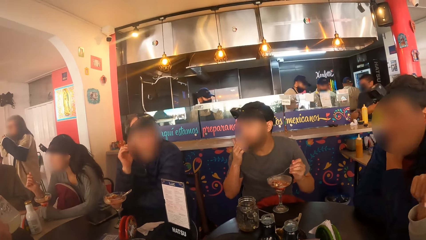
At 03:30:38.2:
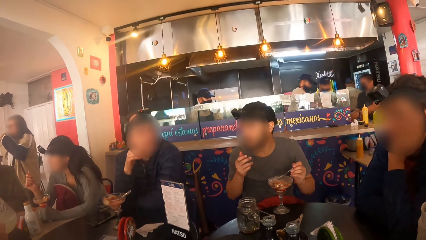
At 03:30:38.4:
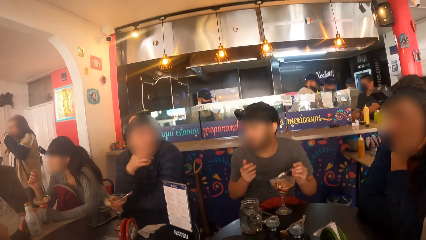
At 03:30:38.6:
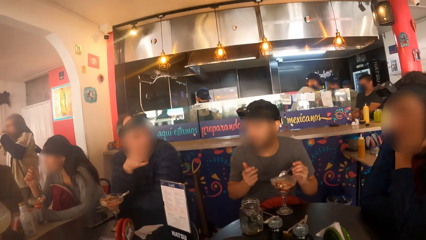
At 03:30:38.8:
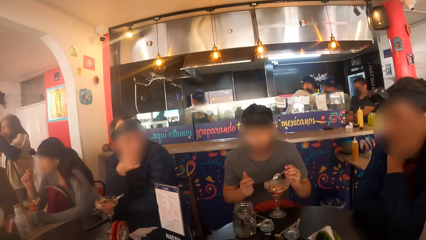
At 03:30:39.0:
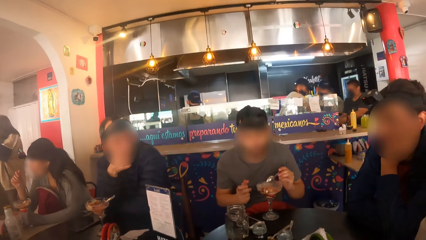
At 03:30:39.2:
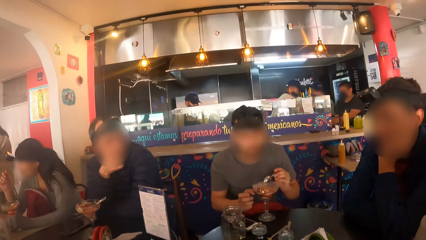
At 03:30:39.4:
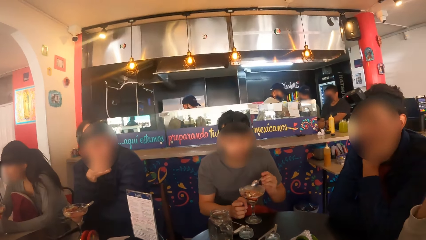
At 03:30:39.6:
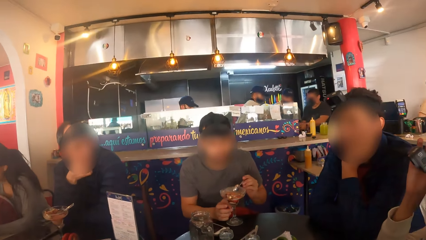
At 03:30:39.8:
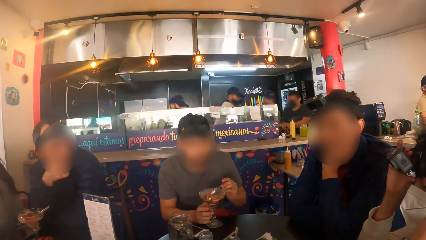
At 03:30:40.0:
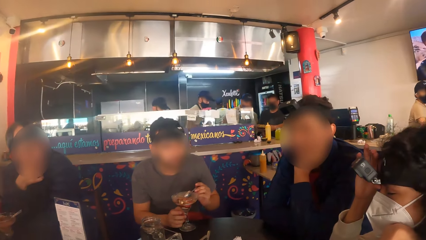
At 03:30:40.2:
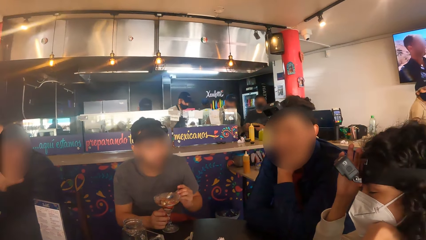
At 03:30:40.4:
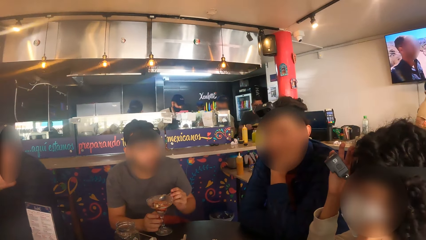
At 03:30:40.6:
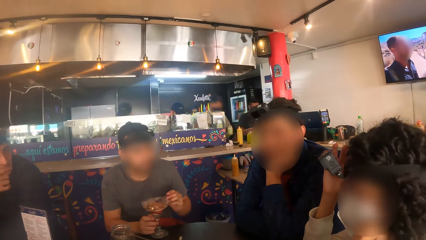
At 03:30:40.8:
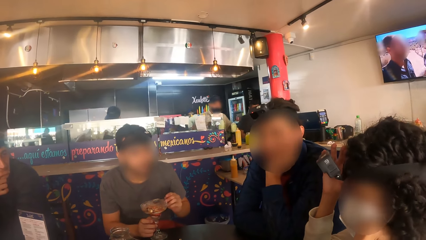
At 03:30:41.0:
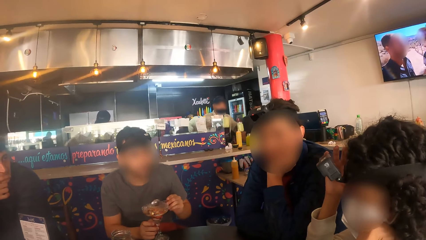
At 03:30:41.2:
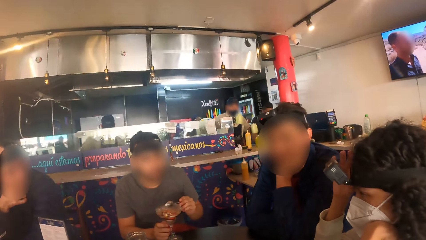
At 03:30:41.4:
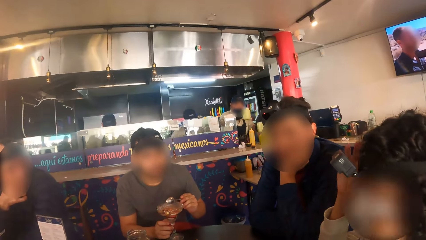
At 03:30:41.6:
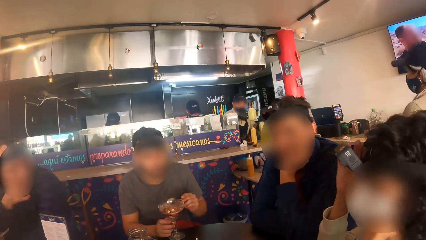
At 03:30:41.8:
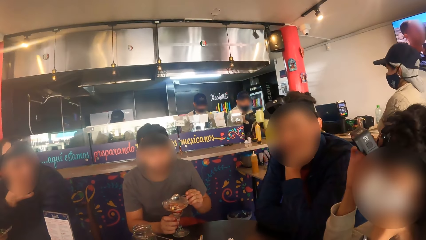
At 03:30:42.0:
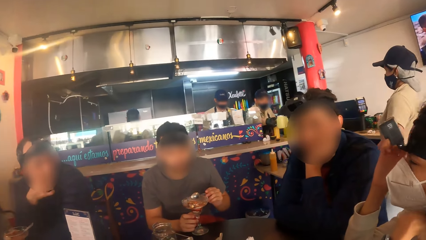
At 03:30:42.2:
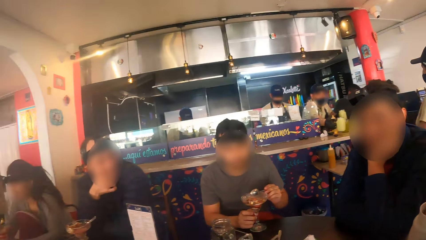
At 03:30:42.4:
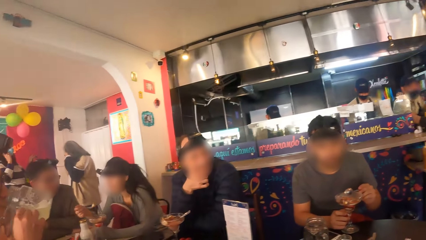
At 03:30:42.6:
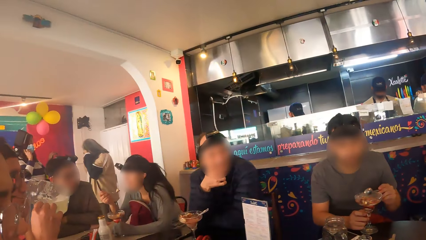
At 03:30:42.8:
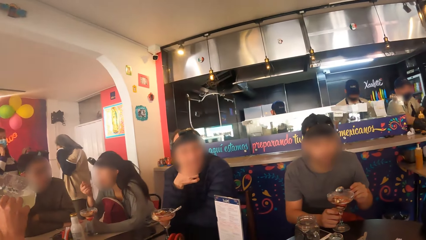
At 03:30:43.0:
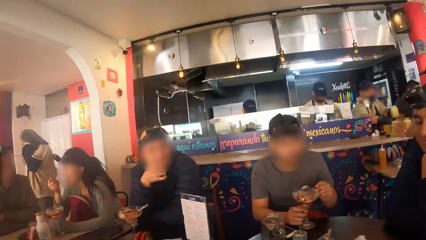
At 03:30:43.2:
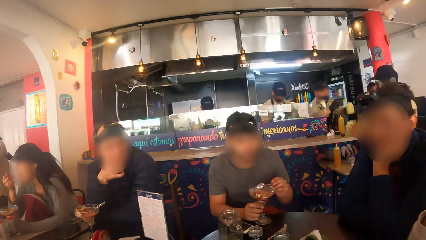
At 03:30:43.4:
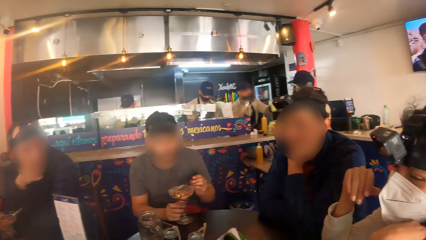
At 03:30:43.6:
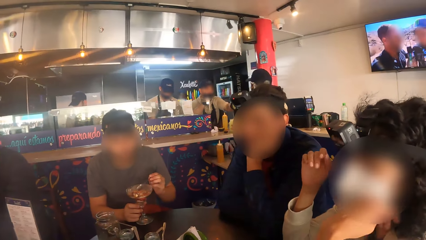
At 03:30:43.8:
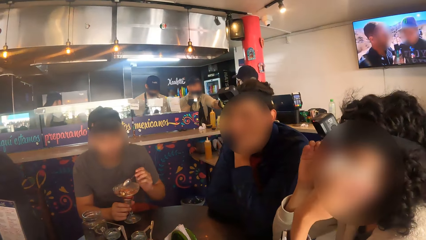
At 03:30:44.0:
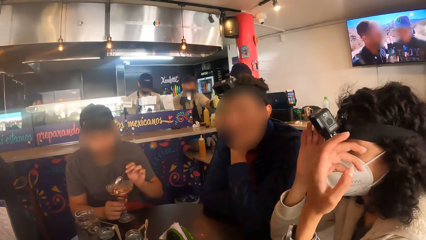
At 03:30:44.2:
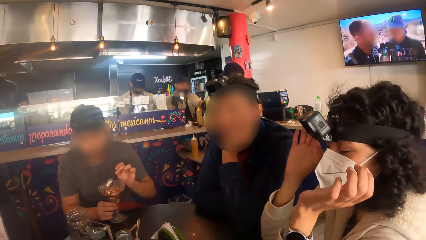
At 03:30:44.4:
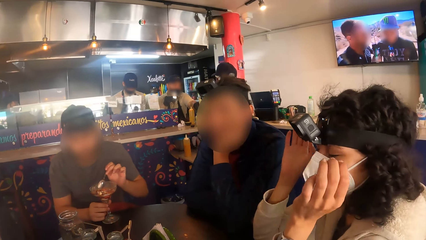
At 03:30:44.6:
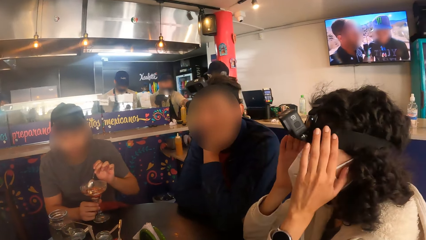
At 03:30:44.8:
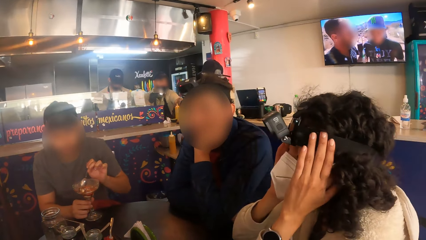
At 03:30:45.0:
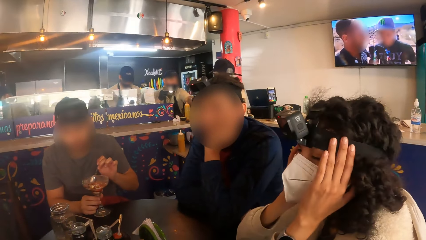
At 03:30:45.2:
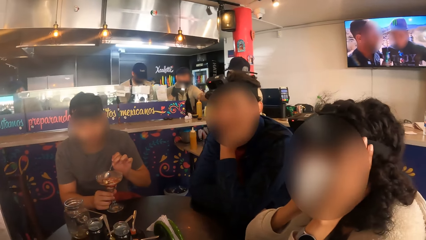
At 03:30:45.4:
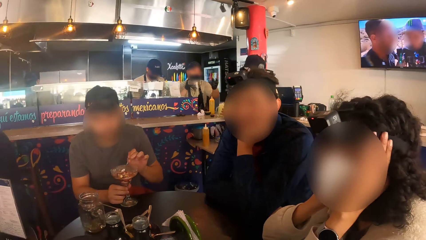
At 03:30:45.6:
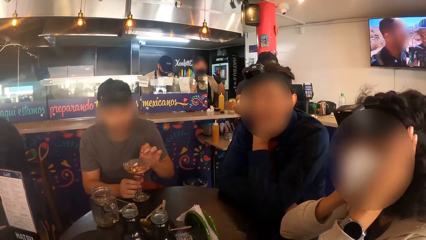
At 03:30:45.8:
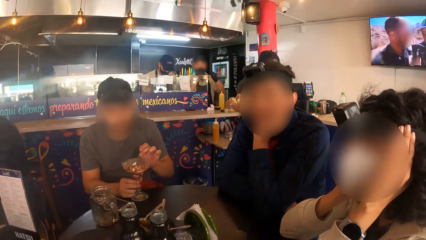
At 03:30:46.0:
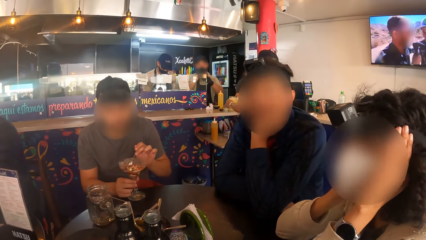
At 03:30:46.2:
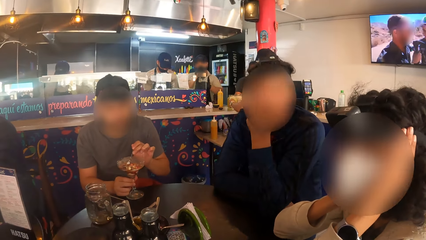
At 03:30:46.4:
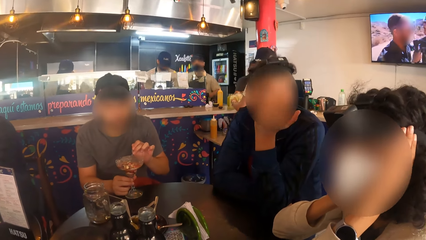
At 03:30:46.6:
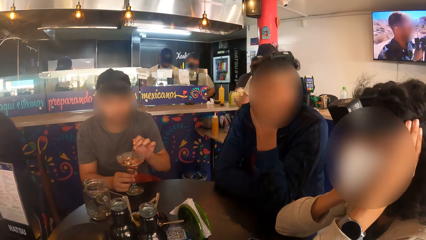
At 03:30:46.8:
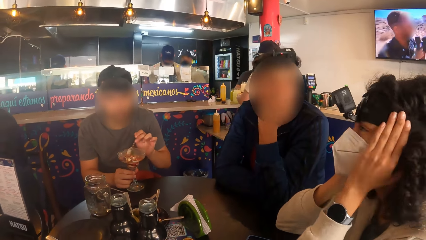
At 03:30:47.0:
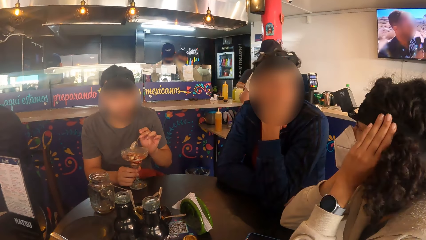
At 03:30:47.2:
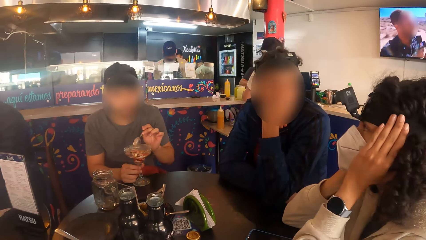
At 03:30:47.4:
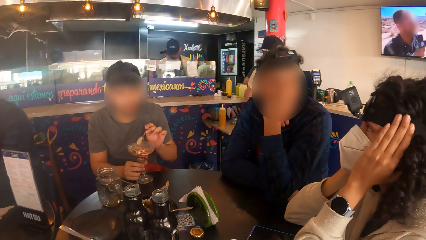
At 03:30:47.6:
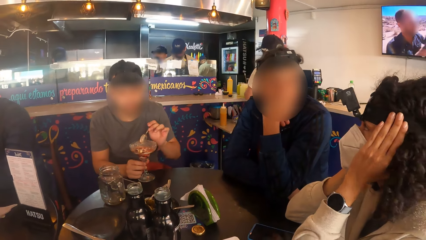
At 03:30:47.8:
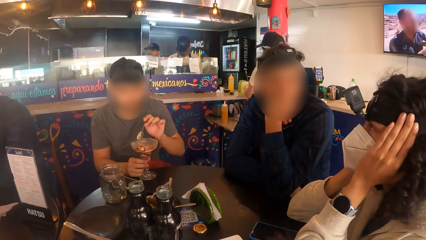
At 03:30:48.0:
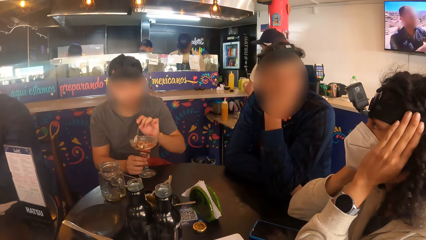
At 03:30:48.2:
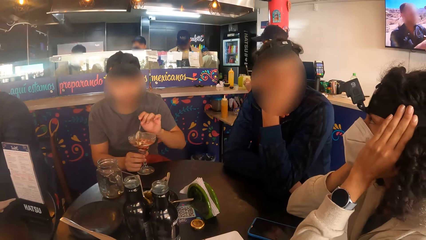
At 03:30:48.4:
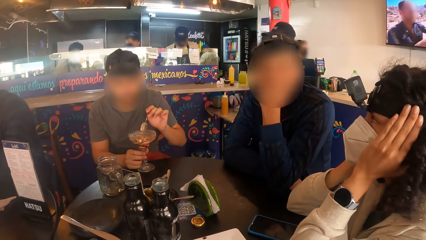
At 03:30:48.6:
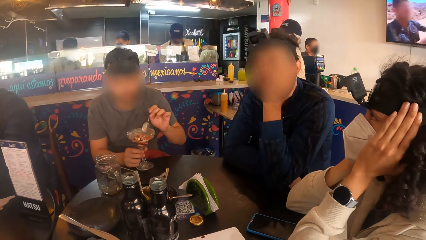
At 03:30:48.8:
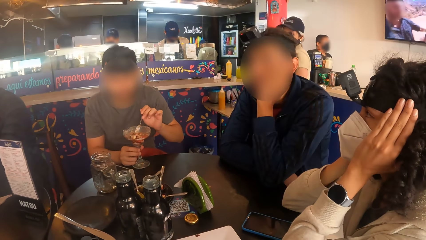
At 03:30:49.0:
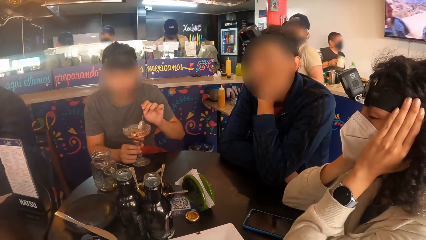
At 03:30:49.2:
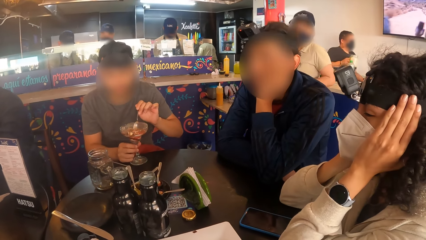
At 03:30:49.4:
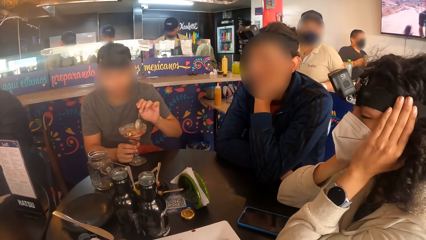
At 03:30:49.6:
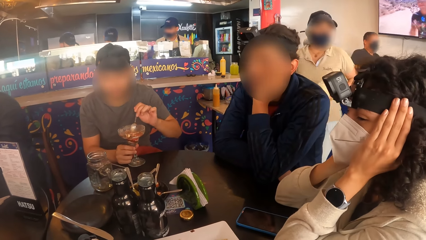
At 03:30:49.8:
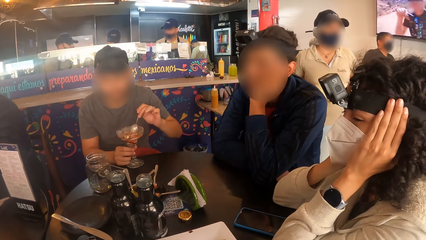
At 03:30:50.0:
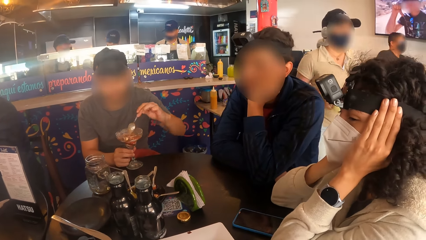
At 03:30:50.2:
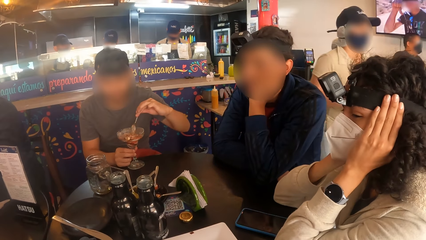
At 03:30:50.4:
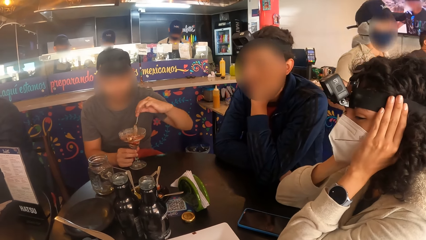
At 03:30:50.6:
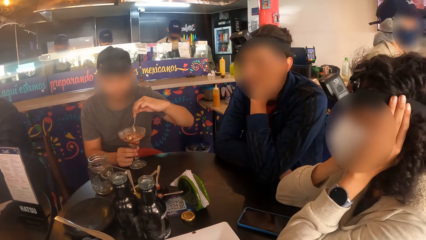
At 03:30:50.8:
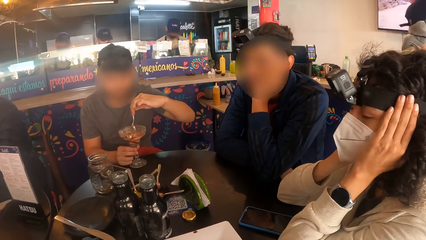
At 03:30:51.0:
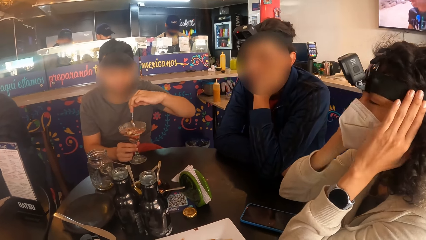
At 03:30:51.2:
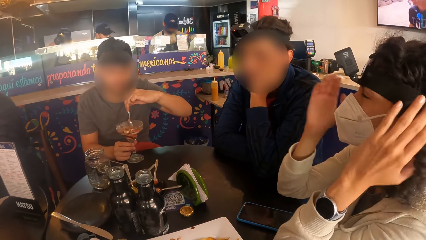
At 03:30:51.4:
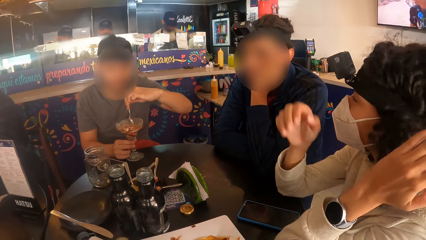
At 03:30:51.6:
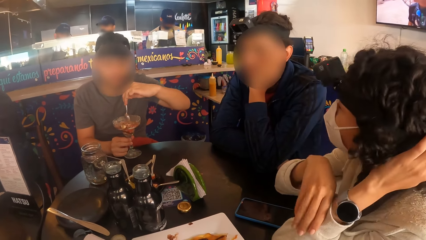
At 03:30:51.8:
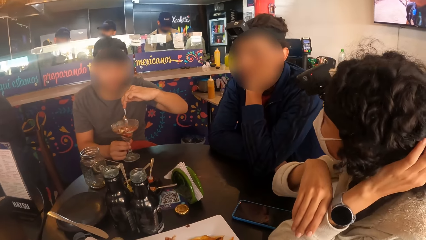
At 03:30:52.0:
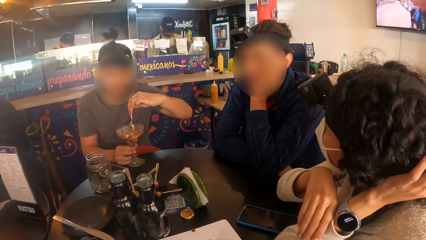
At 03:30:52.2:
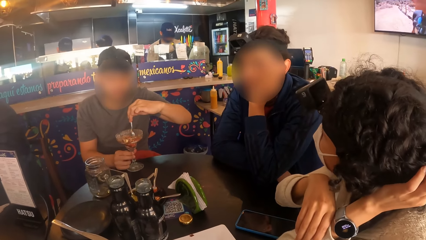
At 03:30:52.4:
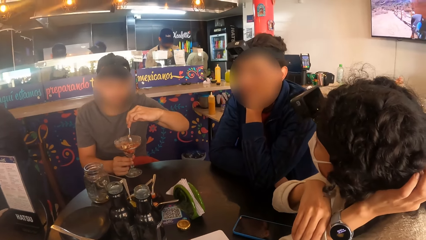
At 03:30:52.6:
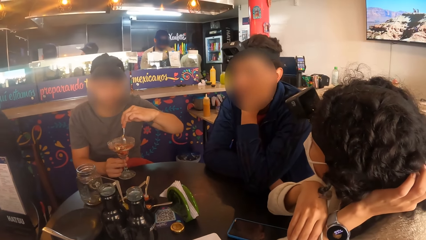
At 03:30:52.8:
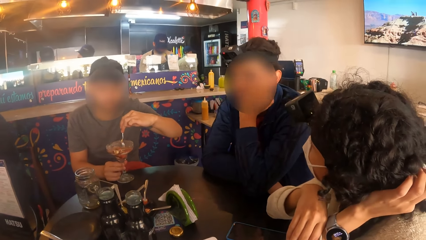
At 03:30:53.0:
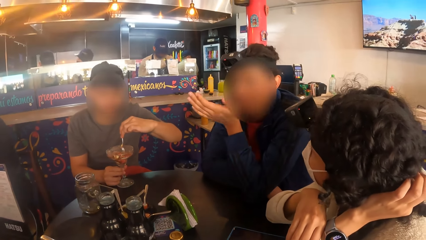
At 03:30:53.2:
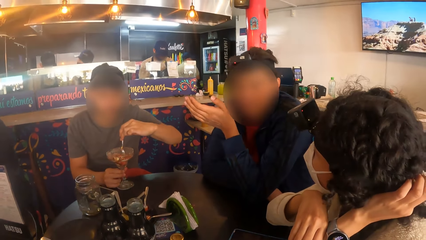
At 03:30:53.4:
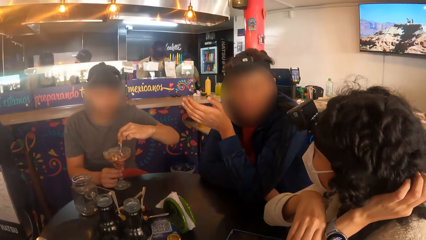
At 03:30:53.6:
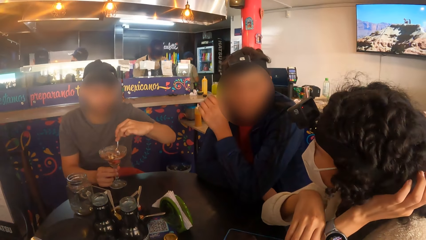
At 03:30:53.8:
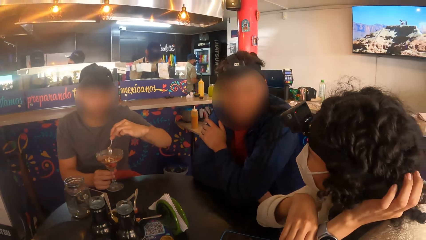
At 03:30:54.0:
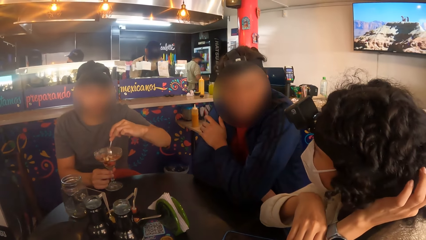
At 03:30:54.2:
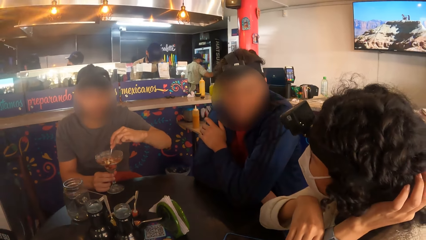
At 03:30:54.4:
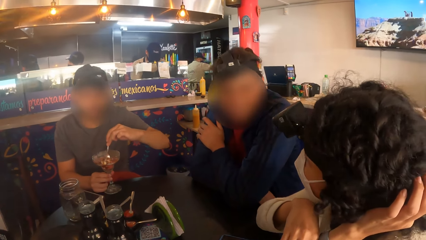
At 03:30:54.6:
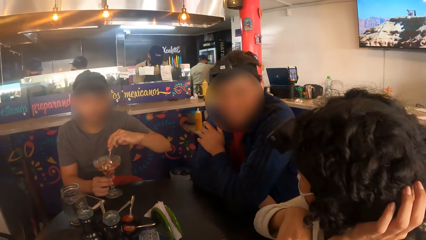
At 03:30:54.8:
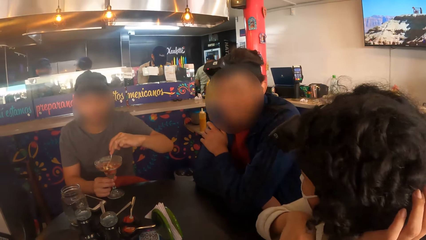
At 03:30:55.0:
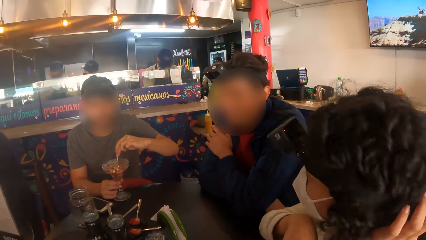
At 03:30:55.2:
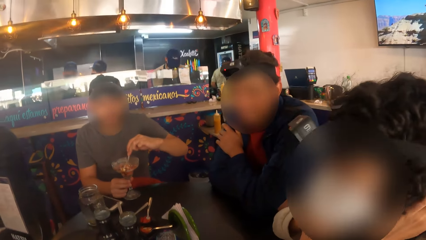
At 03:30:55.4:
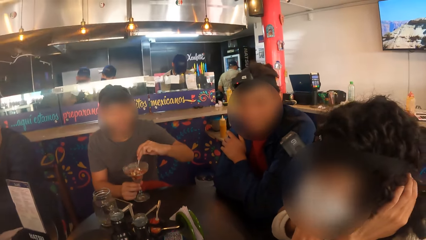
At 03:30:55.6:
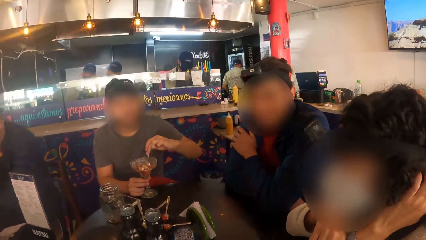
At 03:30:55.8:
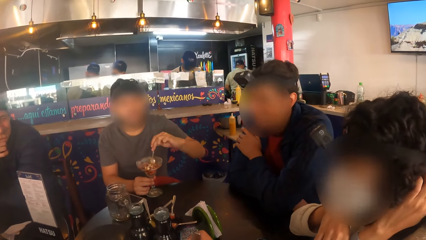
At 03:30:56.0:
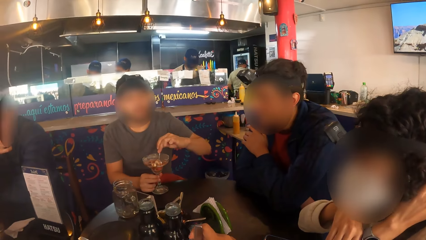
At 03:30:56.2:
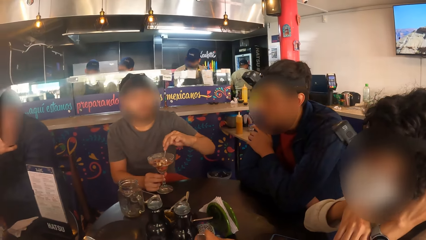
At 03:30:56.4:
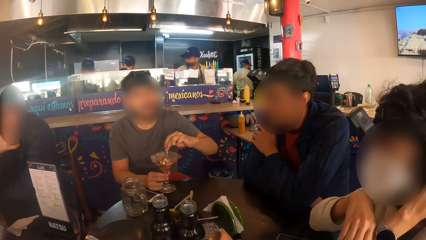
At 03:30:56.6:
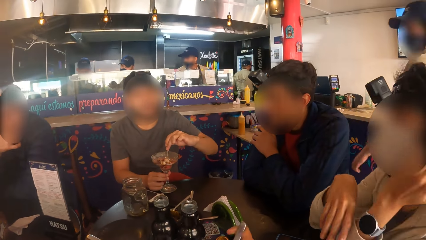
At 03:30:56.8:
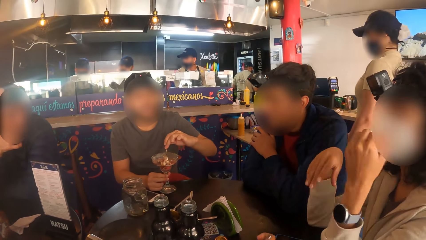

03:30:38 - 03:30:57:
The woman interacts with the camera wearer and the man.
